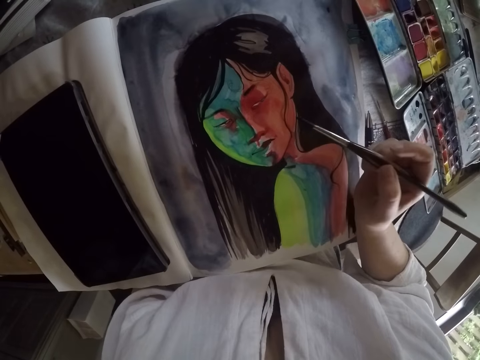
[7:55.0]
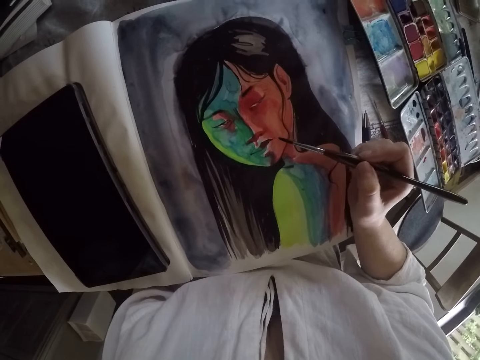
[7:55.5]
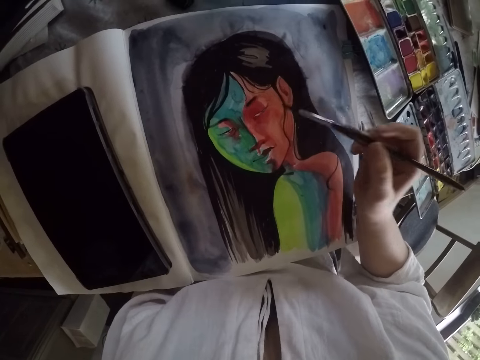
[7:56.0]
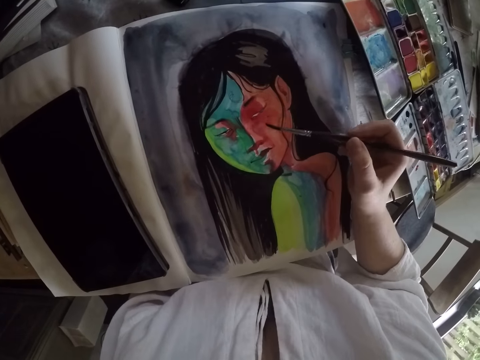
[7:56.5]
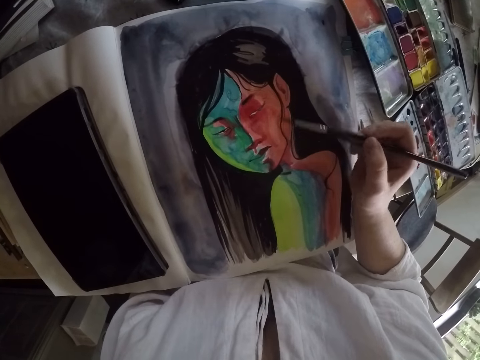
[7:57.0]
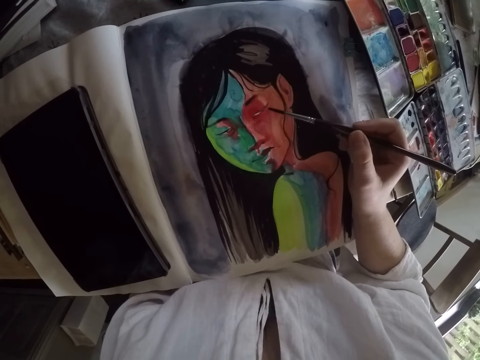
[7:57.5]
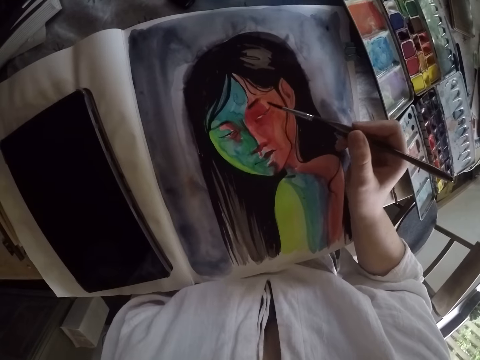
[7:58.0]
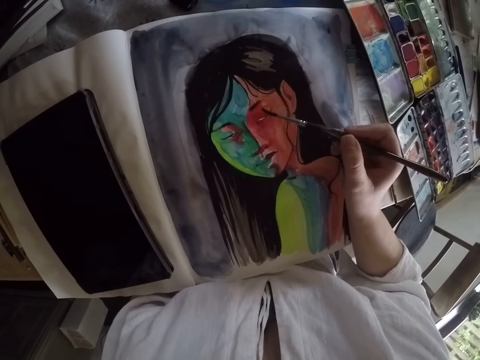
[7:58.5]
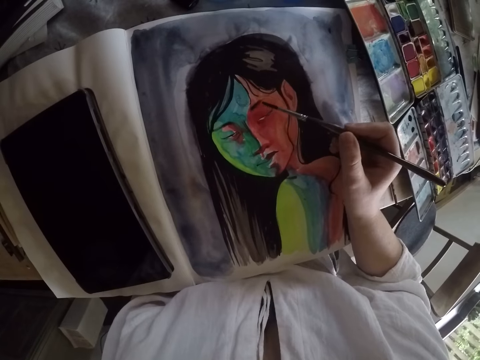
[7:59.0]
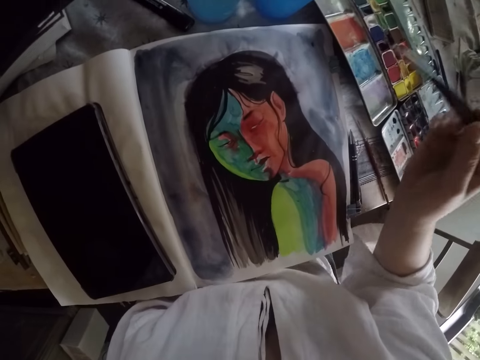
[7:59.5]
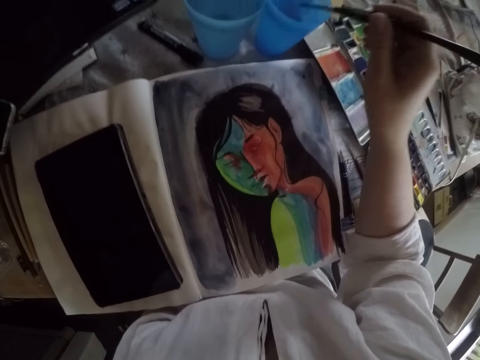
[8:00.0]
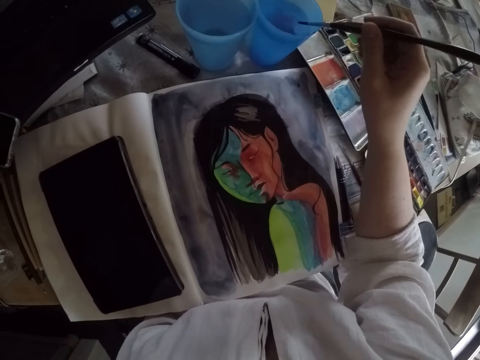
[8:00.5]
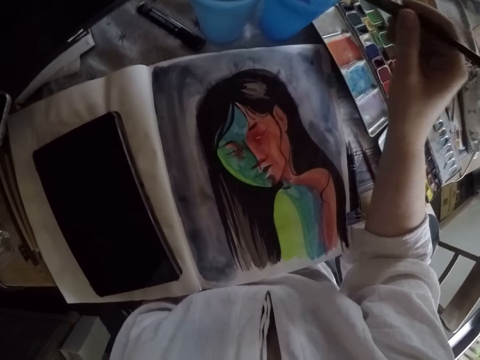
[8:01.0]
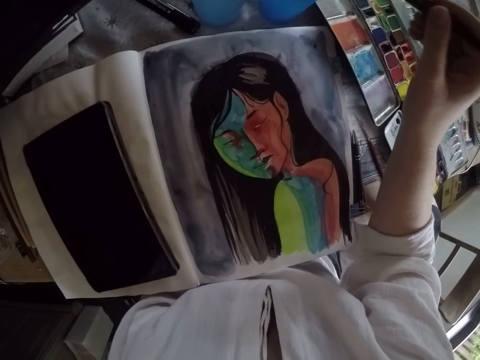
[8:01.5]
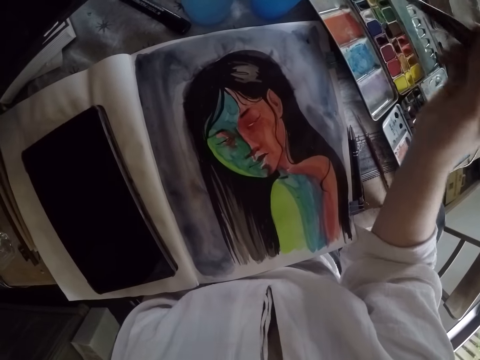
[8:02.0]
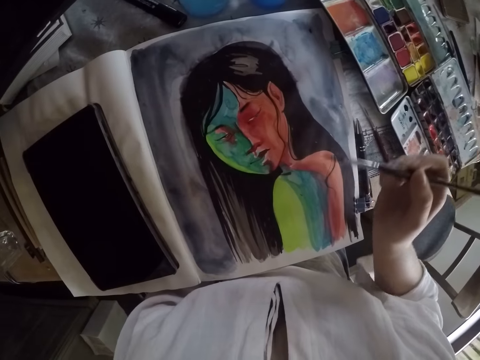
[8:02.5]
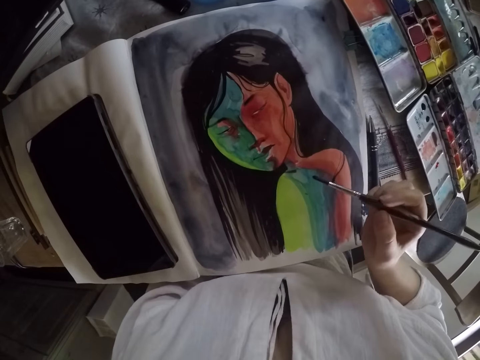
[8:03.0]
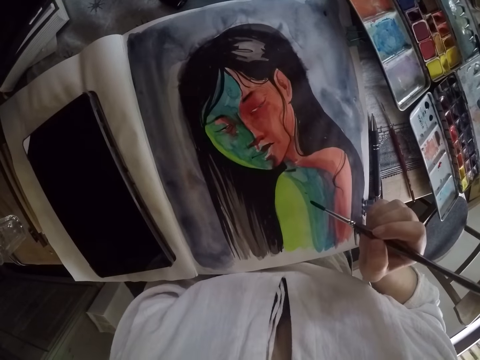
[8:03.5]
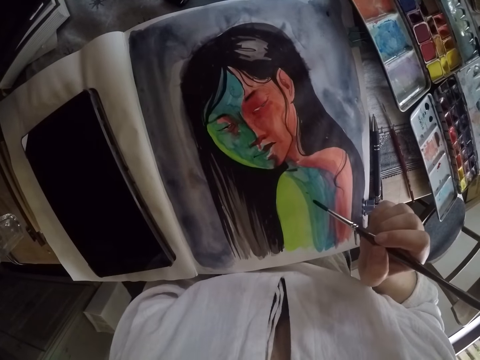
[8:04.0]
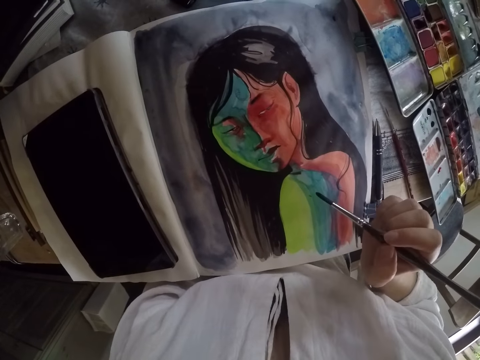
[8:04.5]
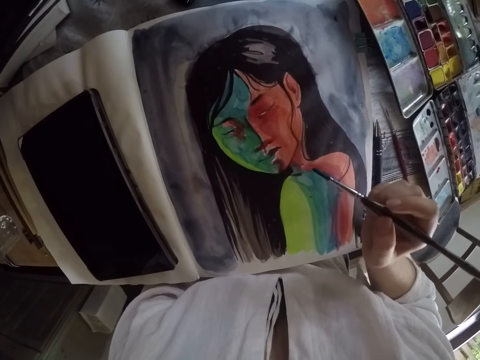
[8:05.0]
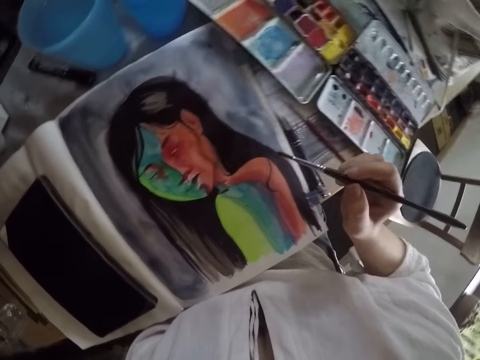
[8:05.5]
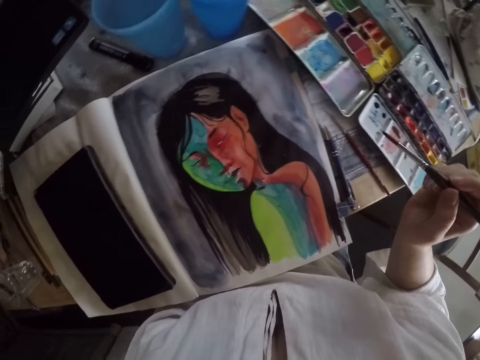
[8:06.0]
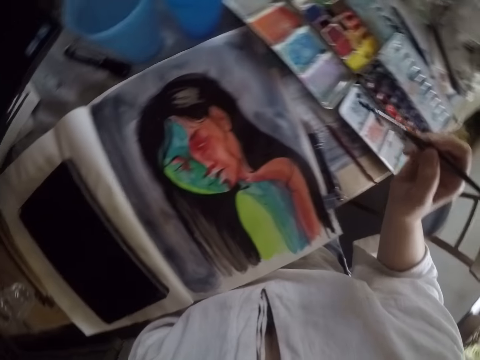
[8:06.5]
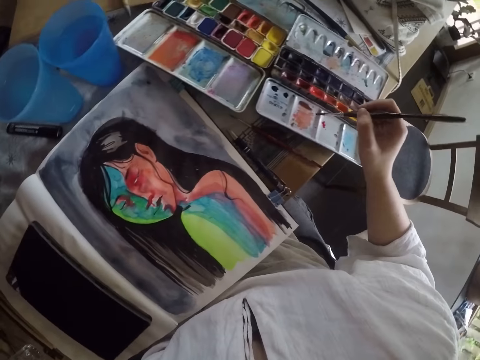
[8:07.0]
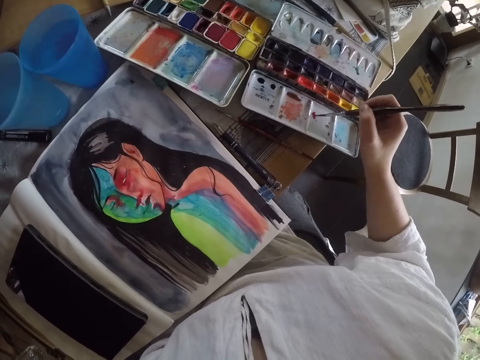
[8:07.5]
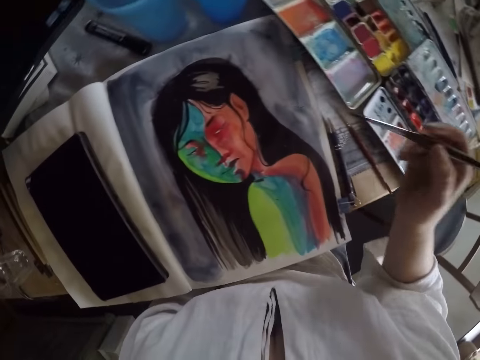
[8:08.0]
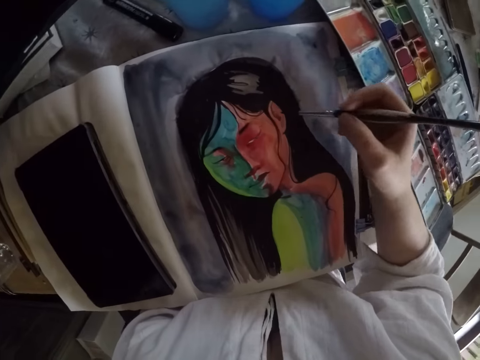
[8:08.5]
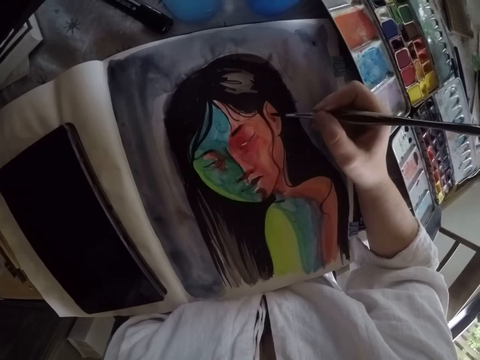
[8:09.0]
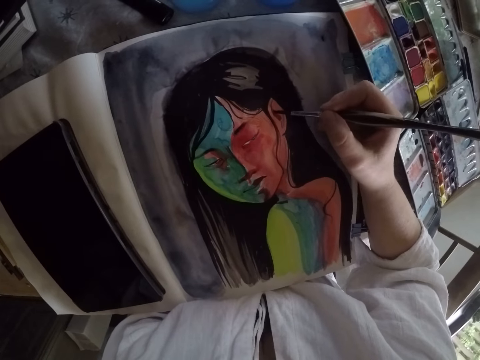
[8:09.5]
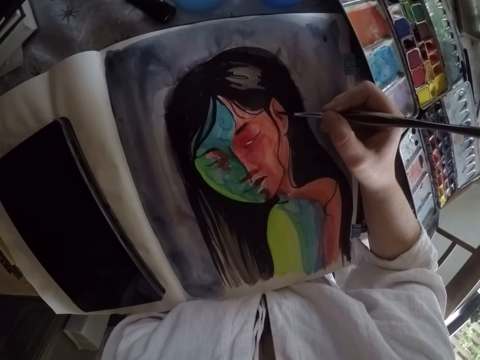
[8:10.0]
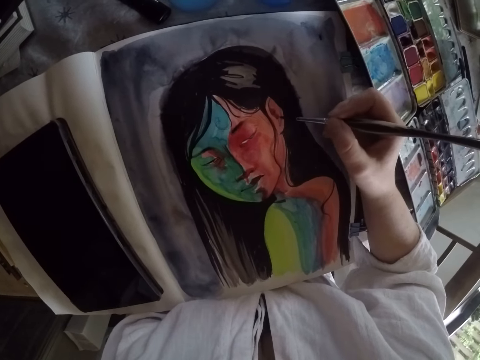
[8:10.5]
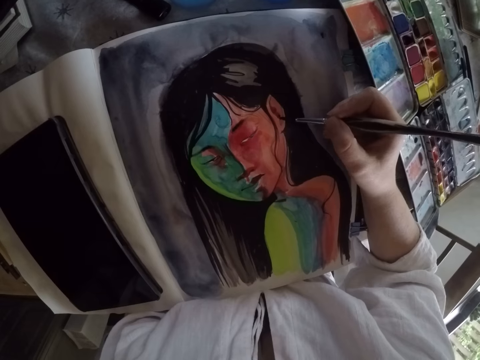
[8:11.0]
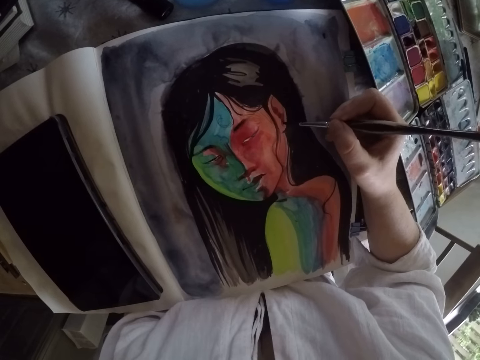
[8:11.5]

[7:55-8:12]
The camera wearer removes the brush from the drawing. She dips the paint brush in her right hand into a cup of water or plastic cup on the table. She removes the brush from the plastic cup. She cleans the paint brush in her right hand on the edge of the cup. She holds the paint brush close to the surface of the book. She dips the paint brush in her right hand into a color palette or paint set on the table. She removes the brush from the paint set. She paints the portrait painting on the book with the paint brush in her right hand.

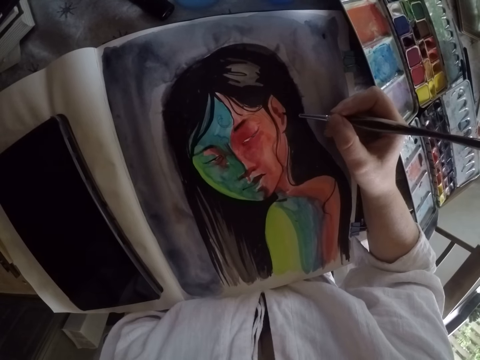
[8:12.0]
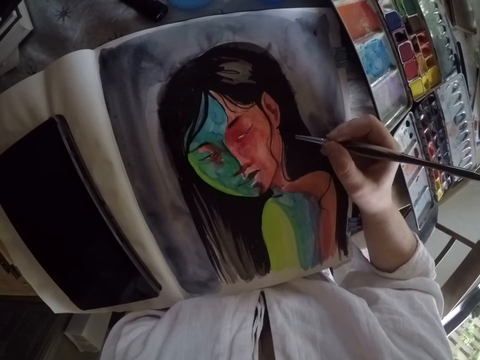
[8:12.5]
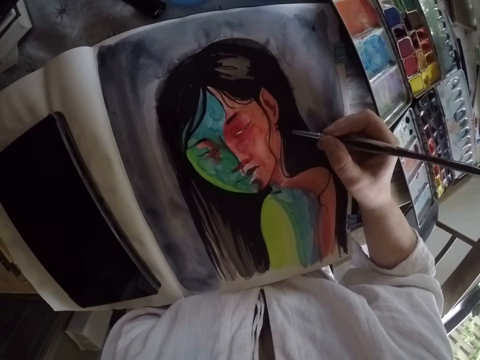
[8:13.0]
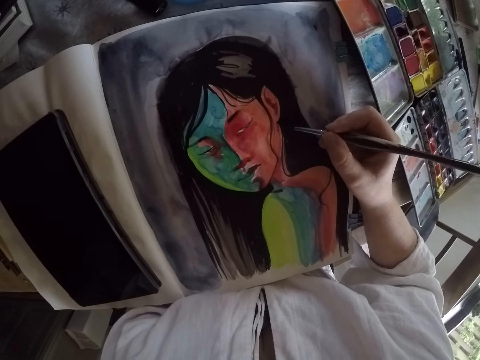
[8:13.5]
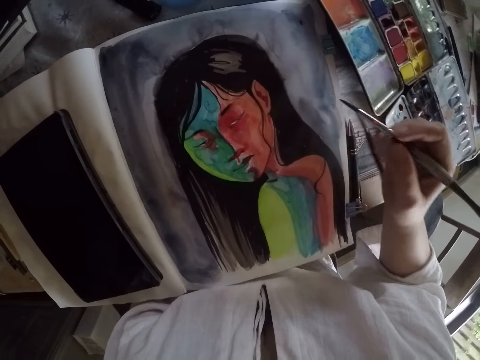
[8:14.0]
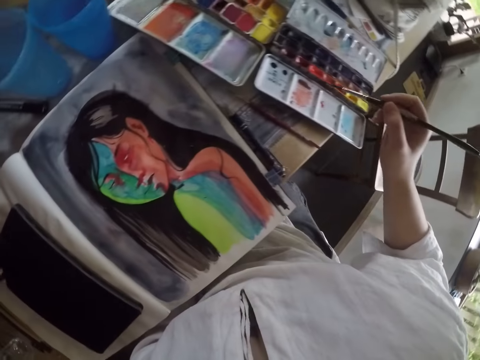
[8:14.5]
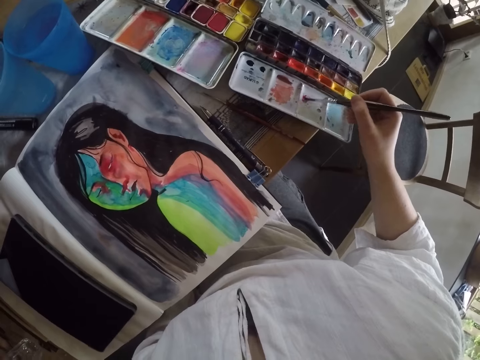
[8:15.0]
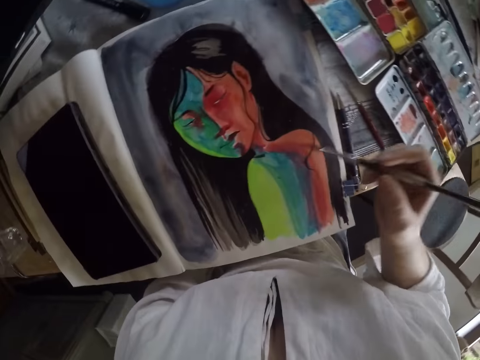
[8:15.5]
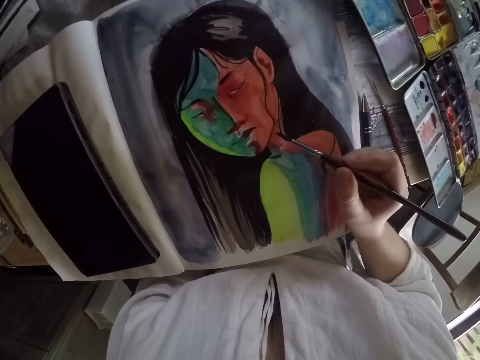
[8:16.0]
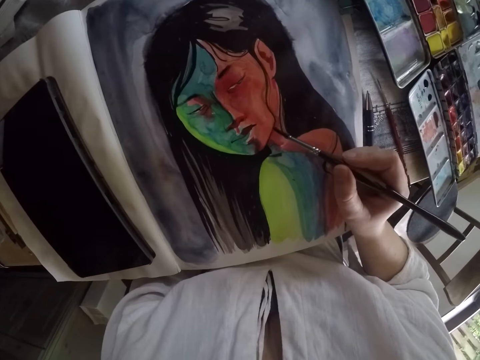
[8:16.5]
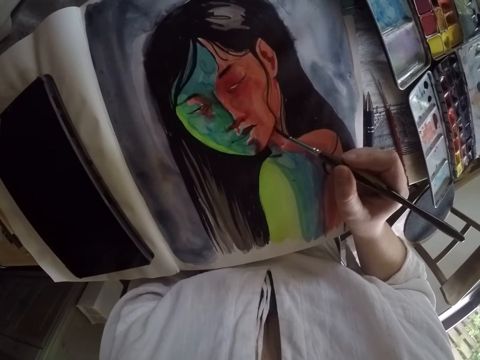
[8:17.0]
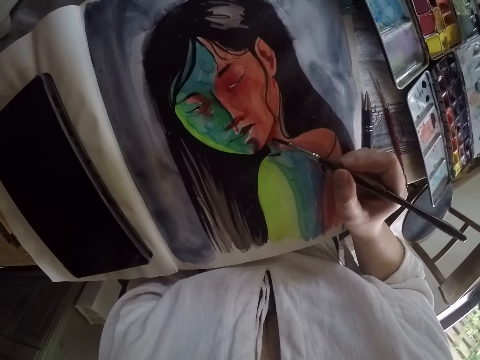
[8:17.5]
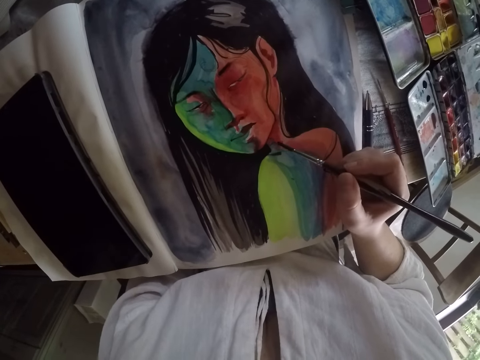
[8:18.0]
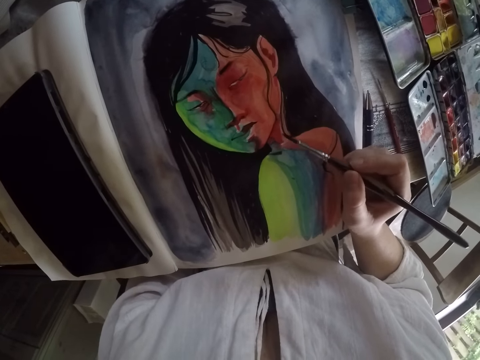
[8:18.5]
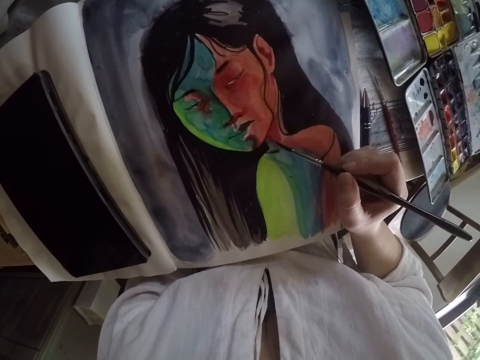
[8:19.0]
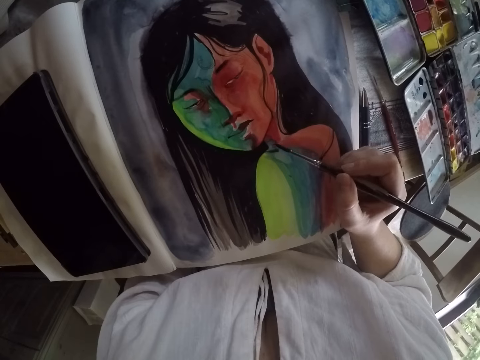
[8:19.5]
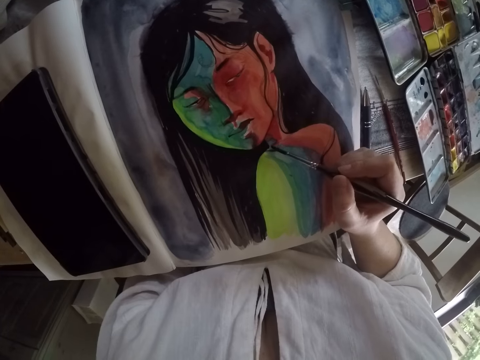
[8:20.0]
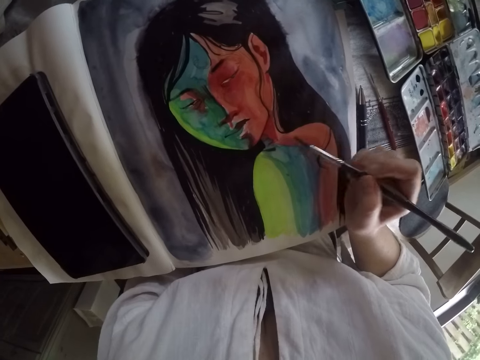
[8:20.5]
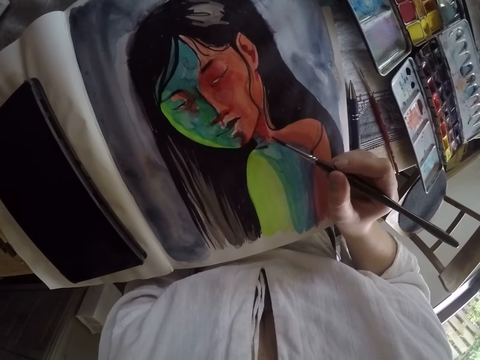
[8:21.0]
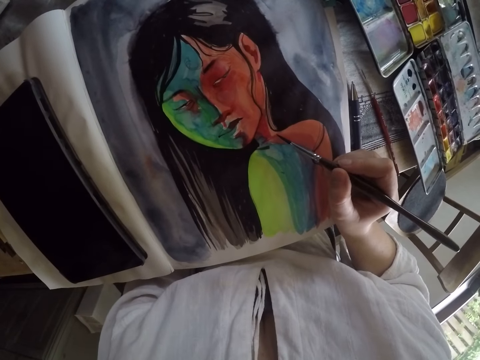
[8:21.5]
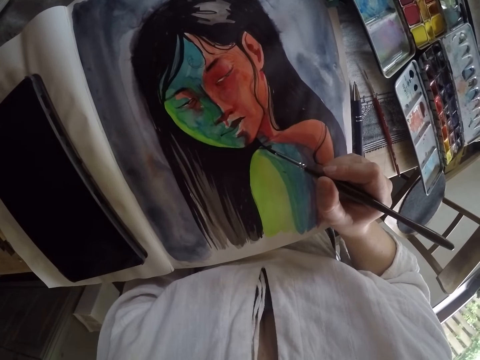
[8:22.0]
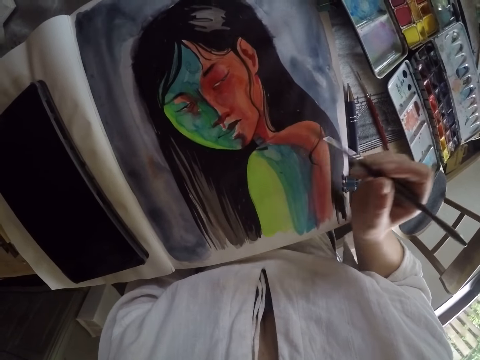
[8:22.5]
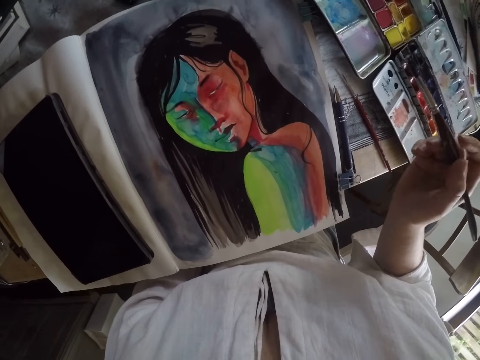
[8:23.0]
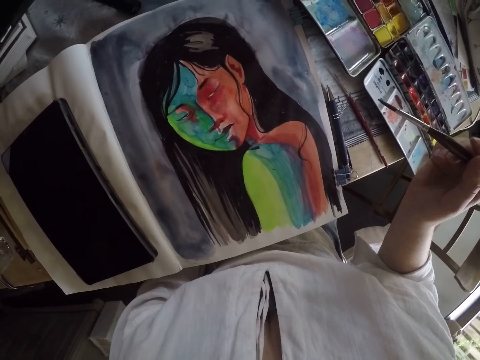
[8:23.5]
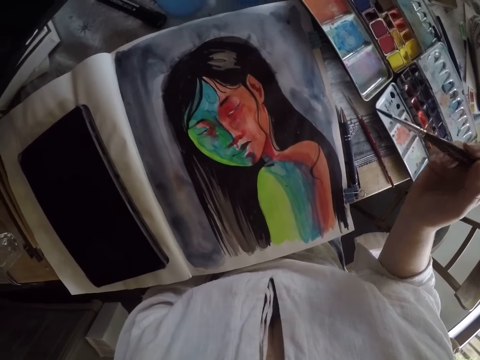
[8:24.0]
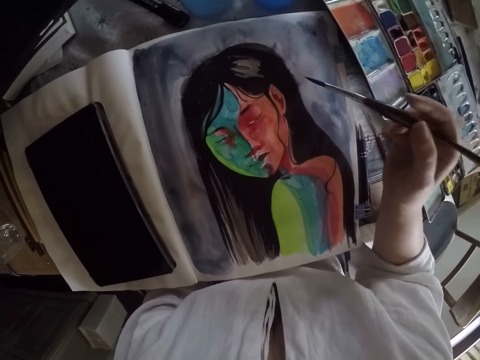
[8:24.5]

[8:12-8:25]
The camera wearer removes paint from the drawing. She dips the paint brush in her right hand into a color palette or paint set on the table. She scribbles on the paint set. She removes the brush from the paint set. She paints the portrait painting on the book with the paint brush in her right hand. She lifts the paint brush in her right hand away from the book.
